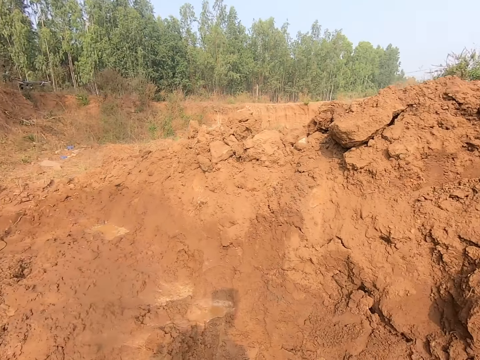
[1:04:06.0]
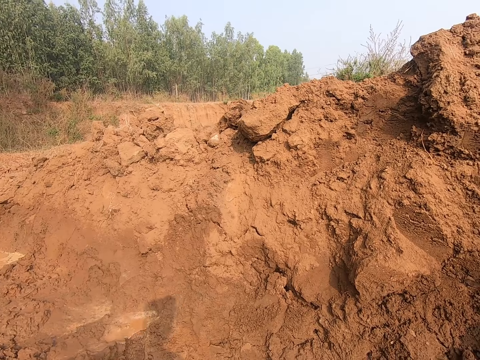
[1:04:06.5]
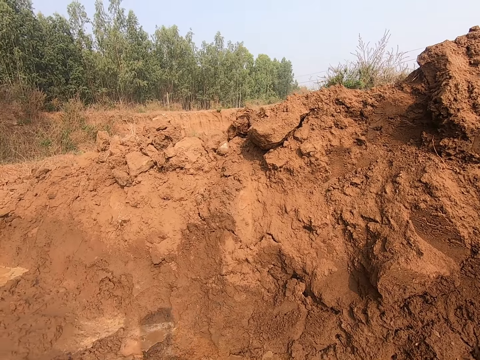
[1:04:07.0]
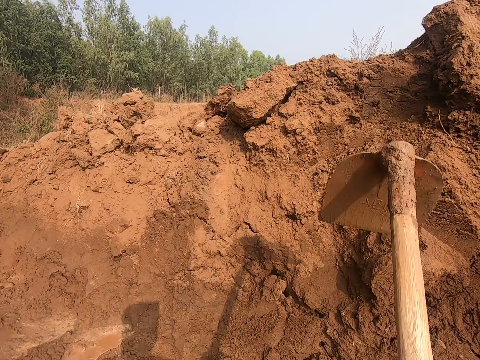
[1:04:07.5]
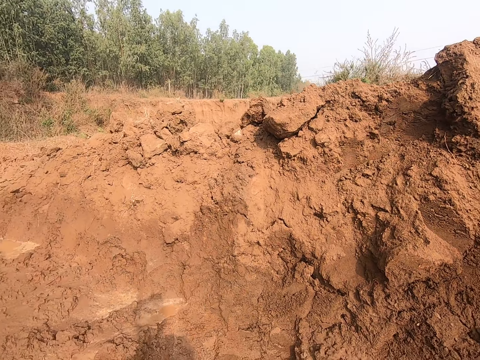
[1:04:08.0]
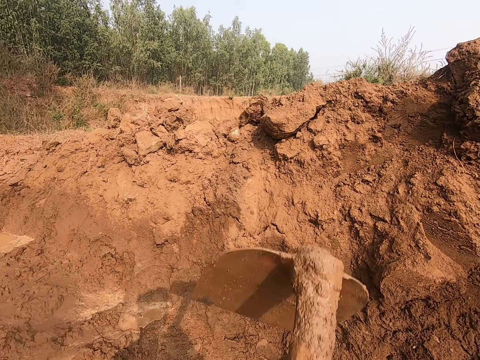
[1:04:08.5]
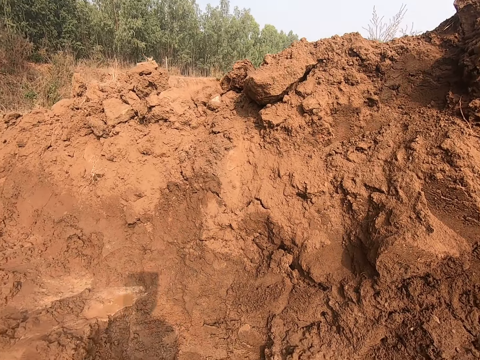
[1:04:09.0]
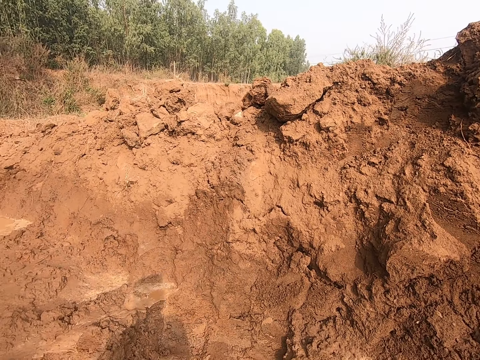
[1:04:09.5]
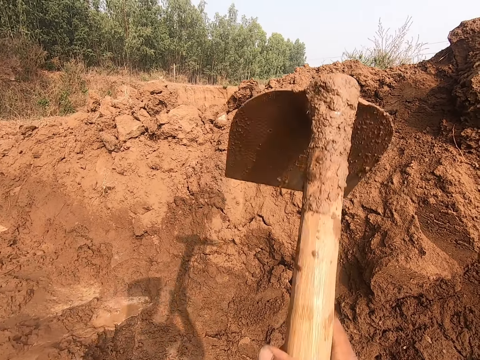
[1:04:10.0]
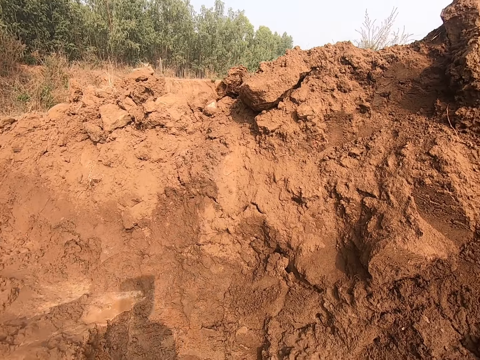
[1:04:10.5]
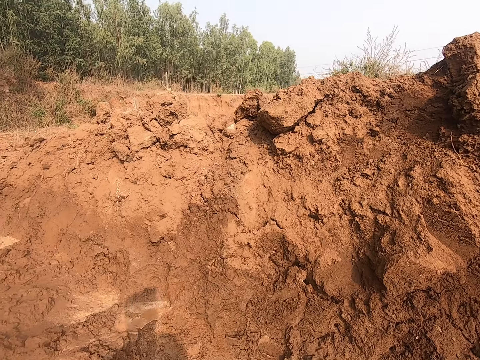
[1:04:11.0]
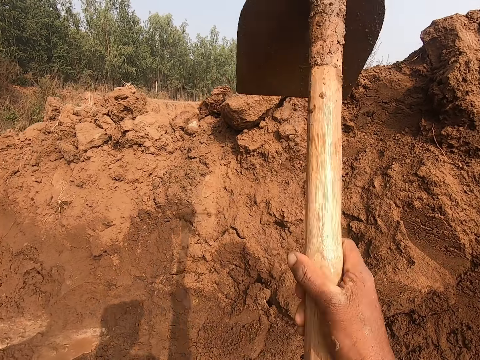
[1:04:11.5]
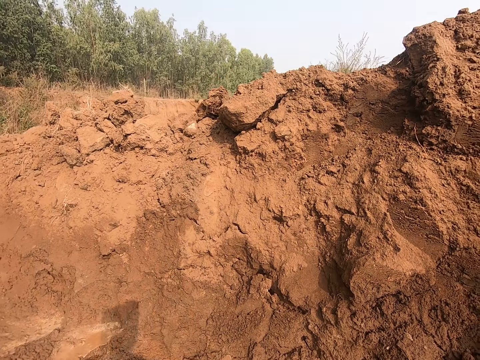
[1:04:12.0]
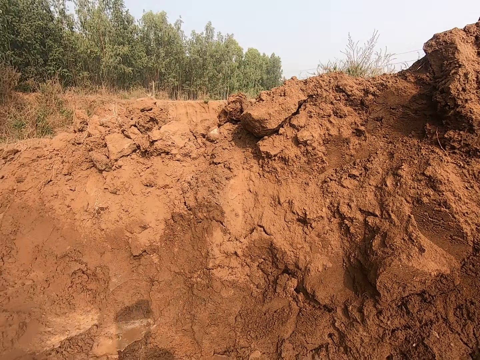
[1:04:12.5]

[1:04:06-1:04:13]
The camera wearer digs soil. He breaks the heap of clay with the hoe in his hands.

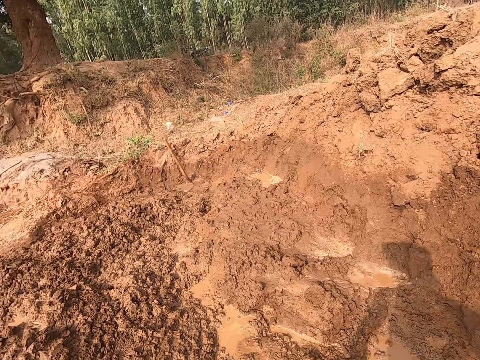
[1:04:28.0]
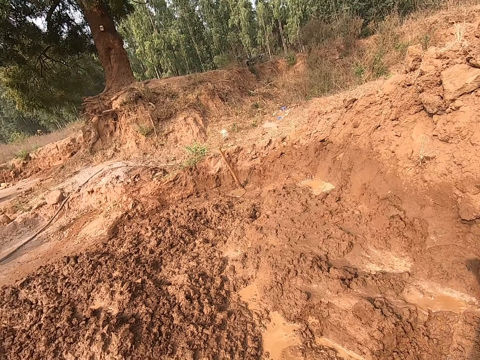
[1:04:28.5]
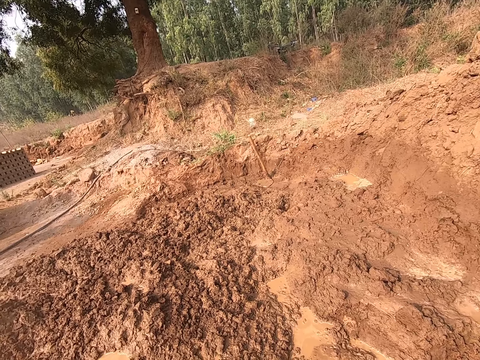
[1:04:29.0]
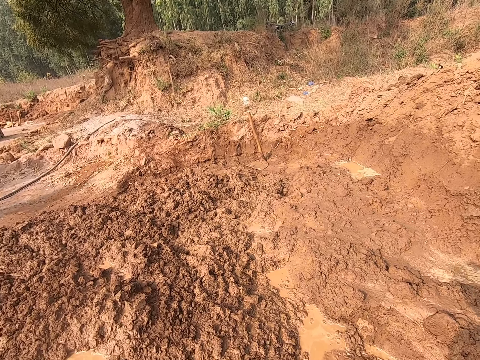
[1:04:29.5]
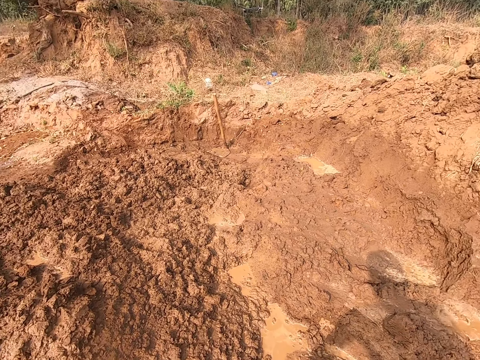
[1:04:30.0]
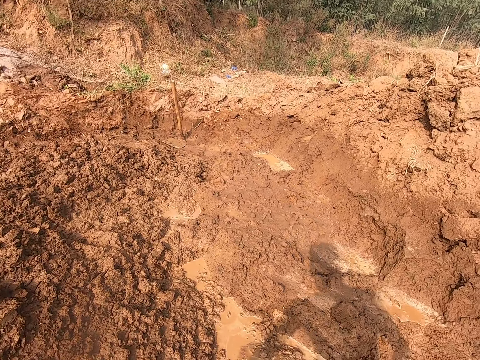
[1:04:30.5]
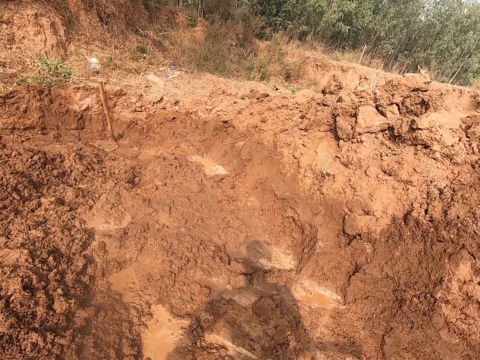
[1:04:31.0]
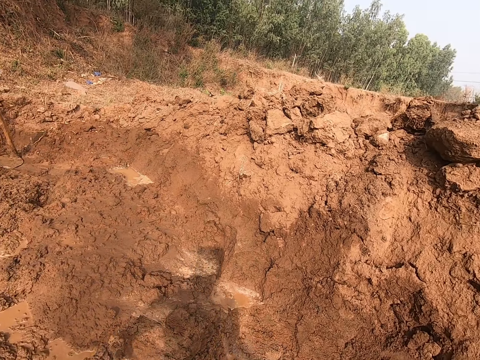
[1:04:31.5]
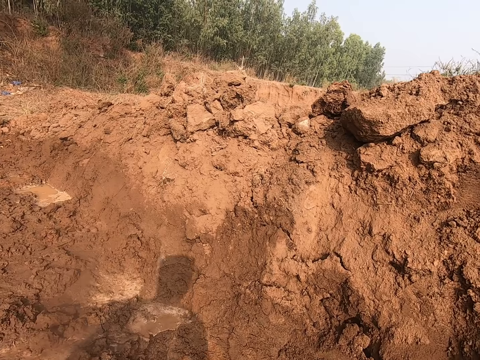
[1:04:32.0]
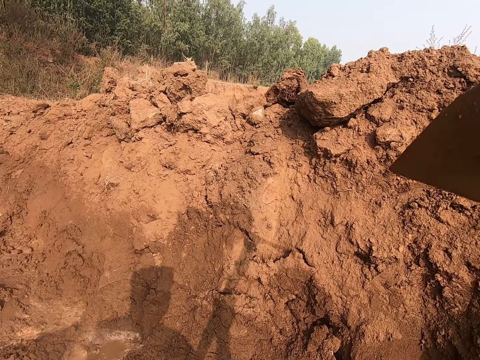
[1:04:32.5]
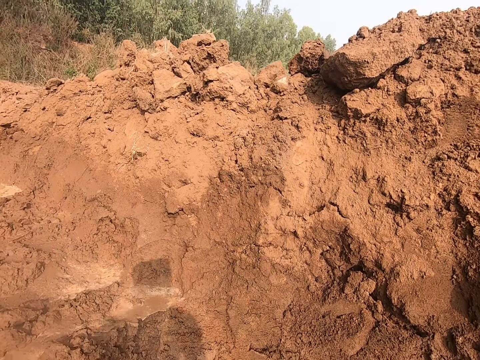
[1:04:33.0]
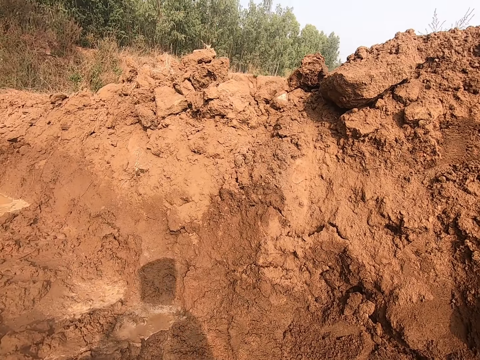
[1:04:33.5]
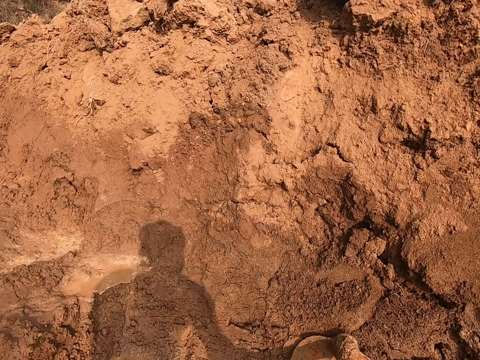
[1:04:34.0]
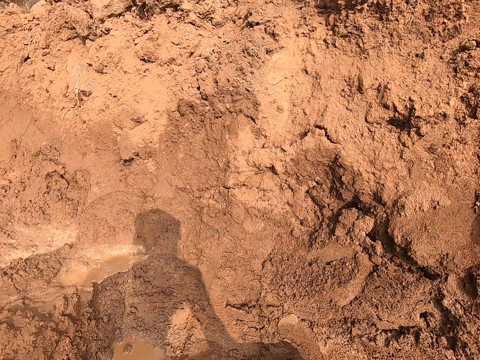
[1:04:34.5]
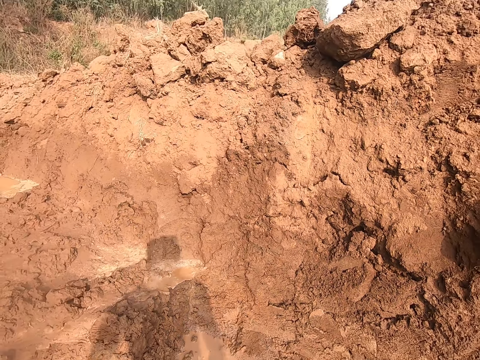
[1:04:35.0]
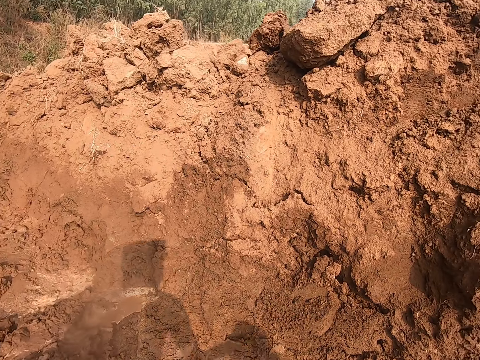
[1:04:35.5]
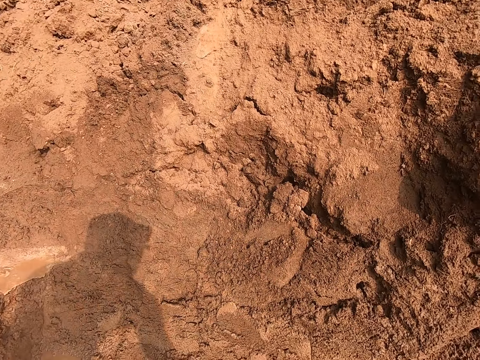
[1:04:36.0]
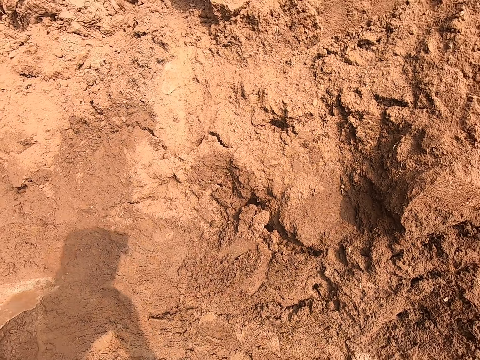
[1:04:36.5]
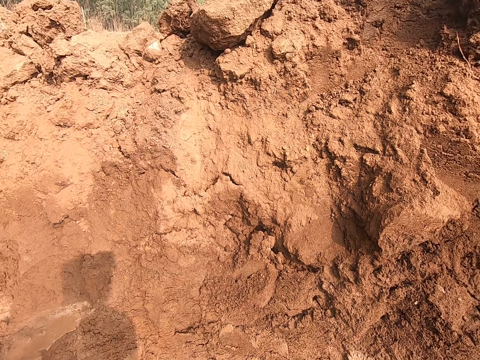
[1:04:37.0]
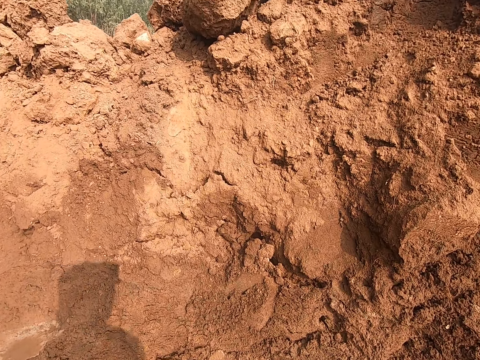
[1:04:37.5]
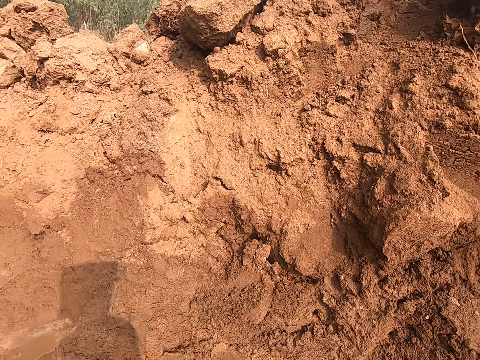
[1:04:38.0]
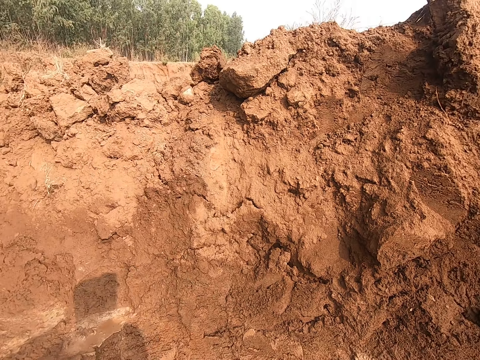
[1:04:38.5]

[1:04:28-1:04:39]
The camera wearer looks around the area. They dig soil.

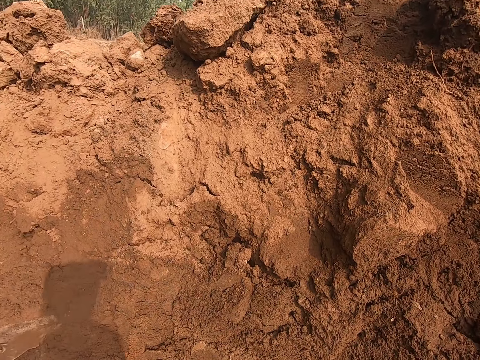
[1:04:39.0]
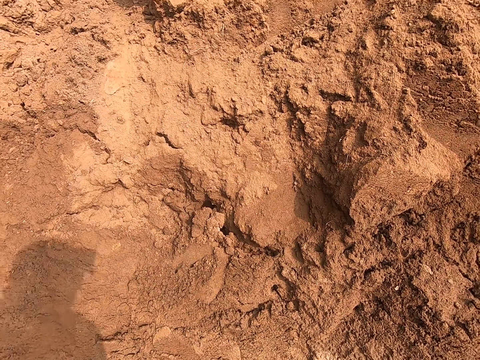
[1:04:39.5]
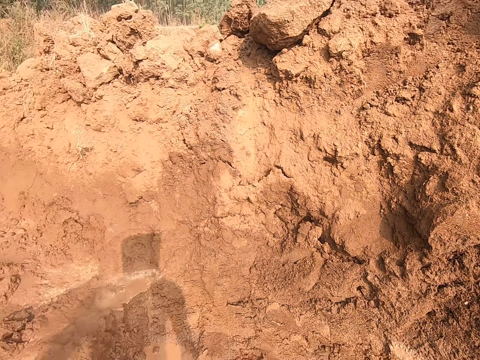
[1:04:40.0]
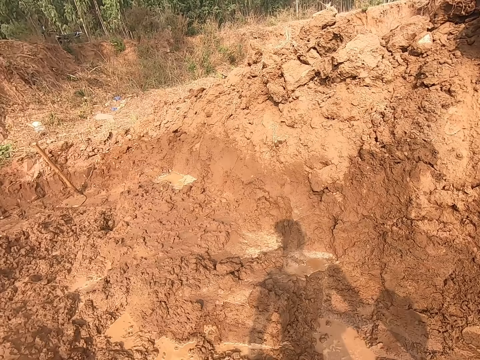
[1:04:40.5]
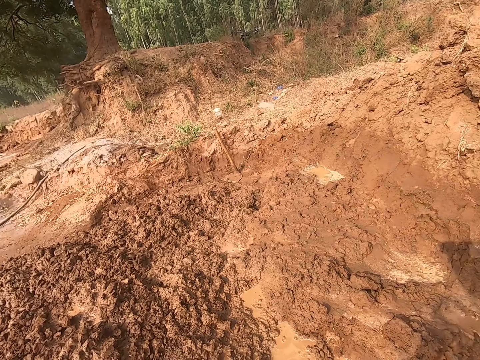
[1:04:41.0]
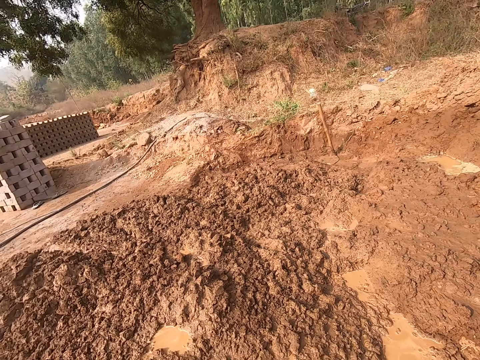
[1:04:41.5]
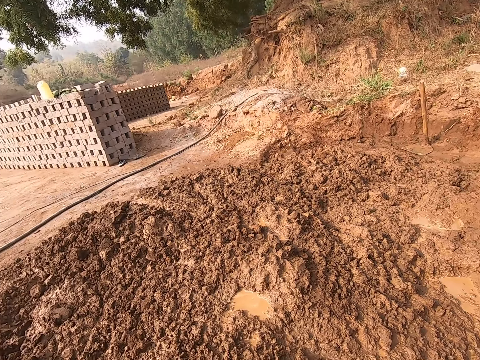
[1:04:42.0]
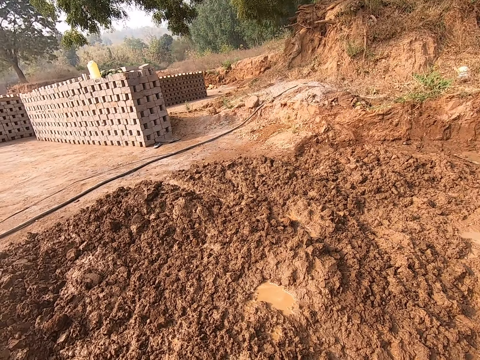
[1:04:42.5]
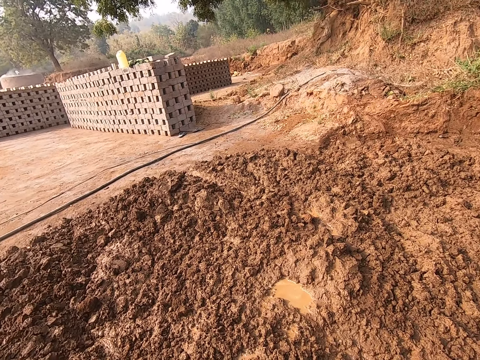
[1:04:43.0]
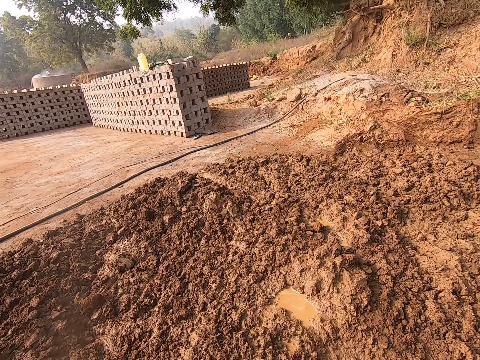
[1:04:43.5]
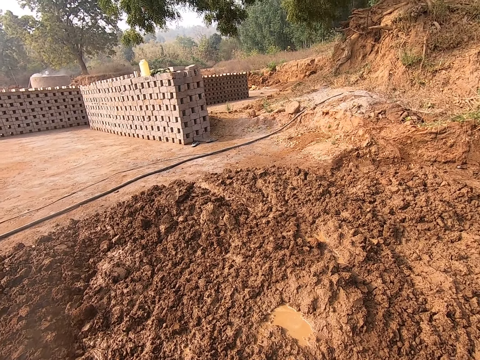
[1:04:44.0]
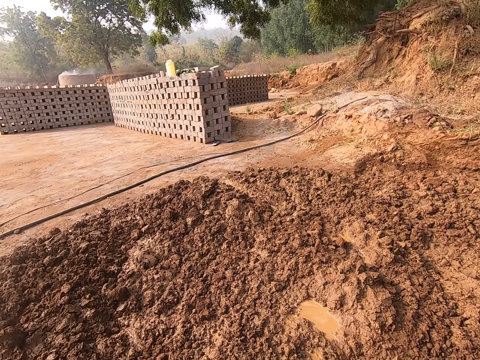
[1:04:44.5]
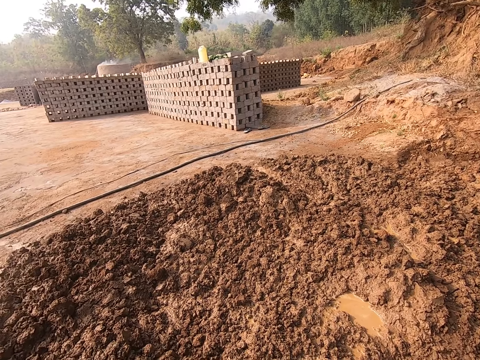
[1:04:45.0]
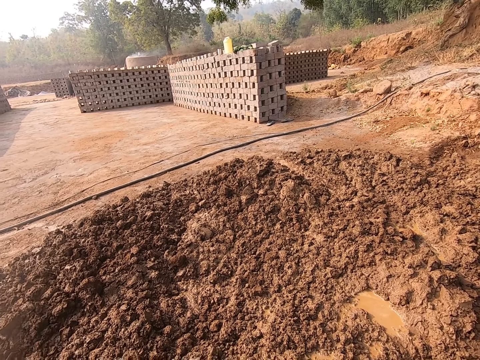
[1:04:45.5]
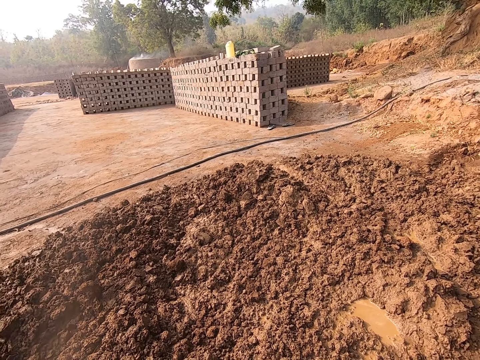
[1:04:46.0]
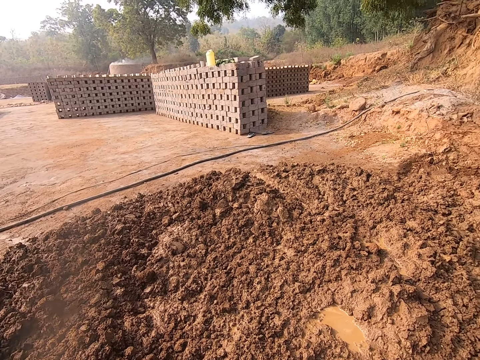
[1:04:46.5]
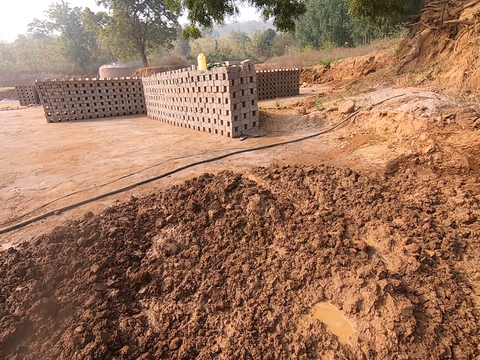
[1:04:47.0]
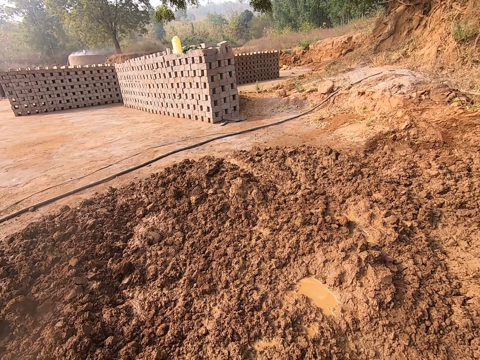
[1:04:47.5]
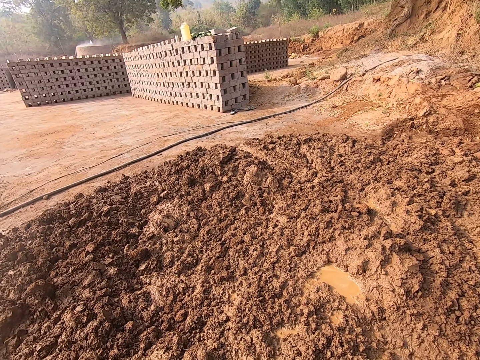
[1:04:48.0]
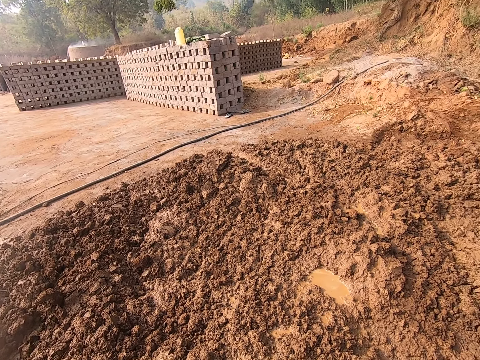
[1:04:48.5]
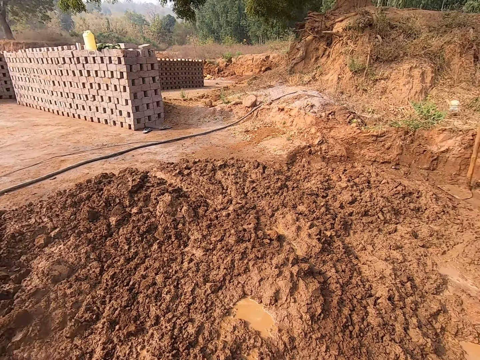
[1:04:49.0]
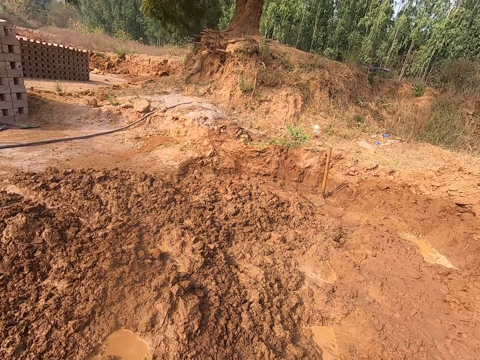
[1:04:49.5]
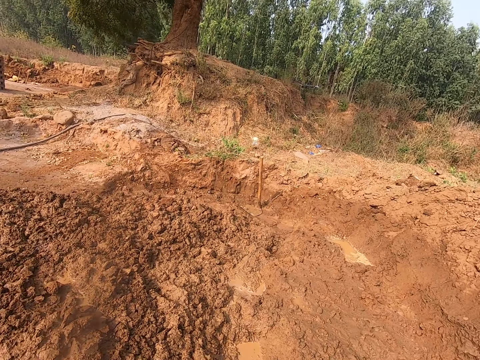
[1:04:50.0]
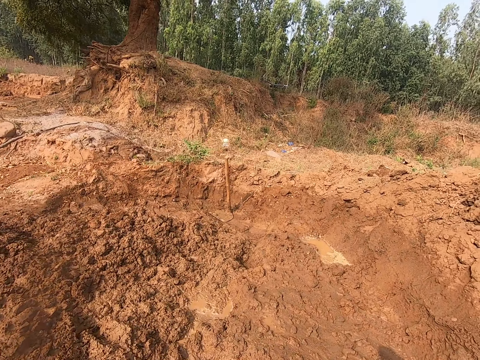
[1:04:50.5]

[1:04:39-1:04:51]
The camera wearer looks around the area.
